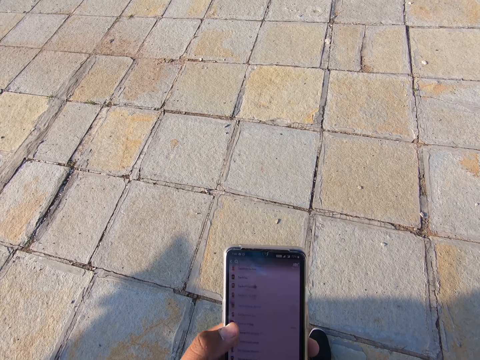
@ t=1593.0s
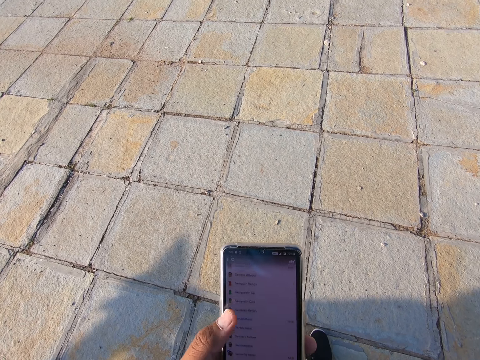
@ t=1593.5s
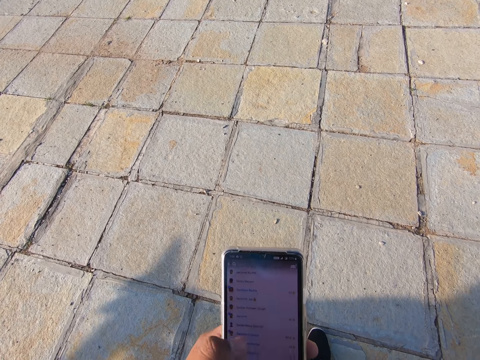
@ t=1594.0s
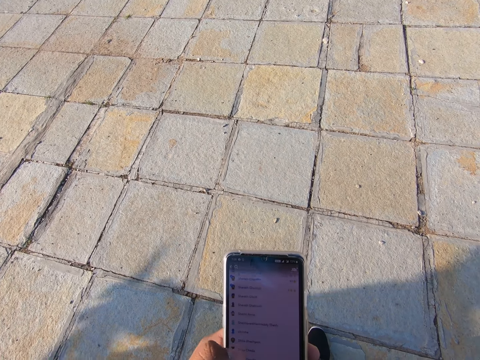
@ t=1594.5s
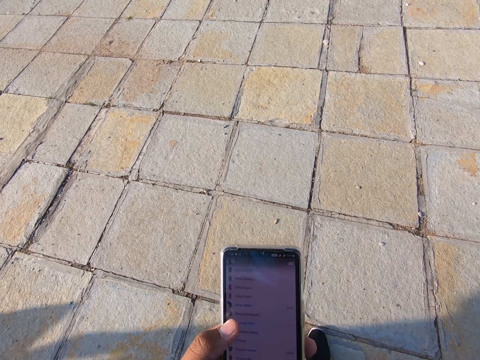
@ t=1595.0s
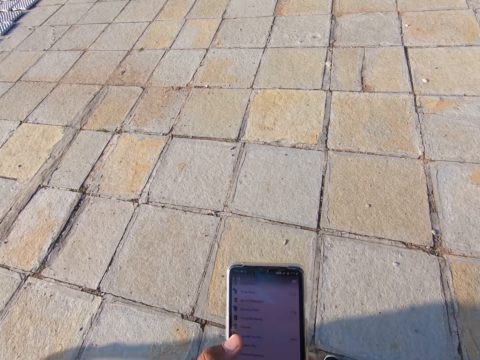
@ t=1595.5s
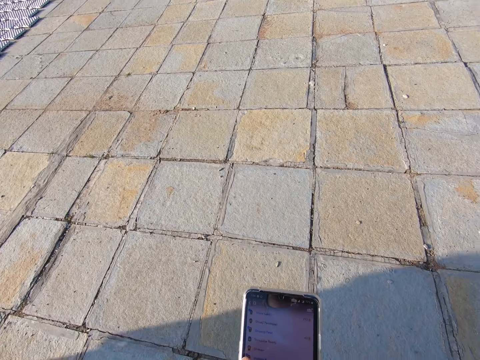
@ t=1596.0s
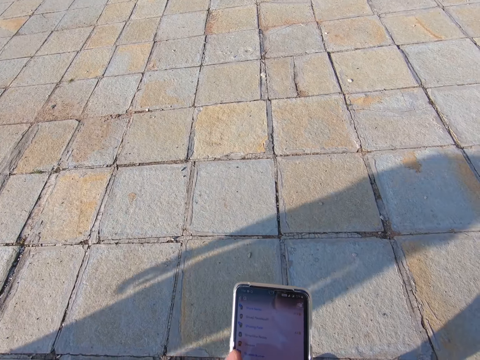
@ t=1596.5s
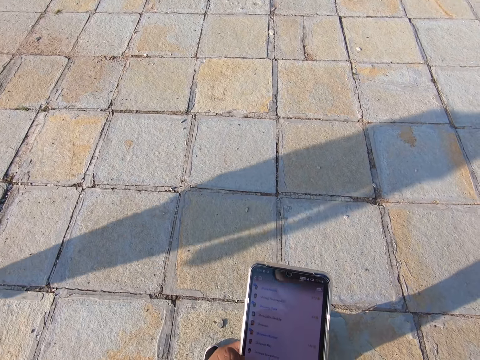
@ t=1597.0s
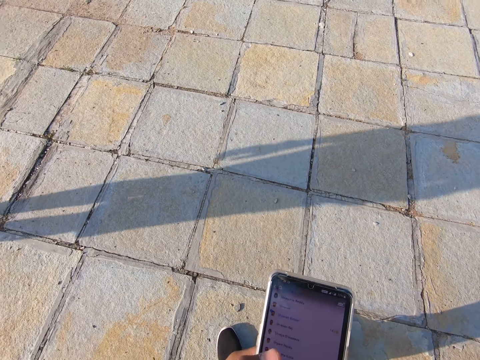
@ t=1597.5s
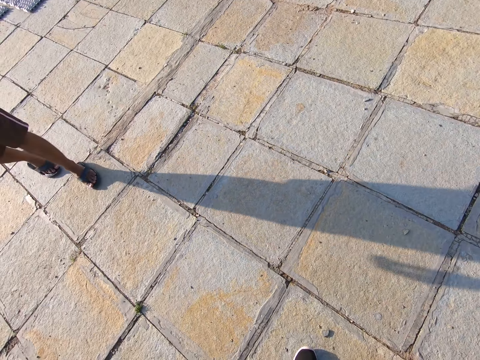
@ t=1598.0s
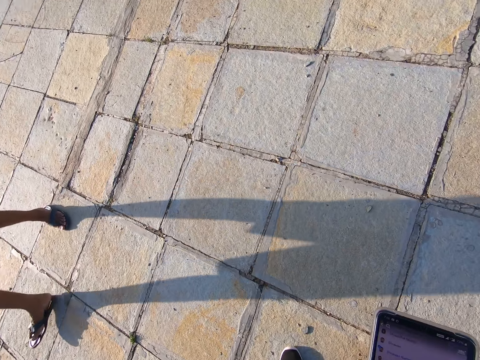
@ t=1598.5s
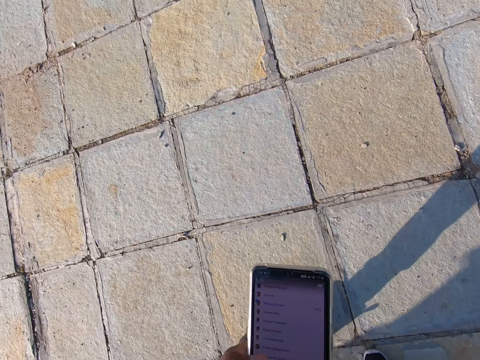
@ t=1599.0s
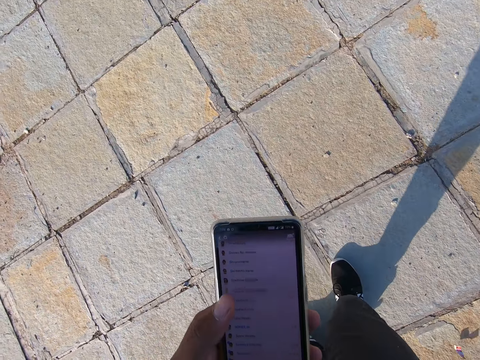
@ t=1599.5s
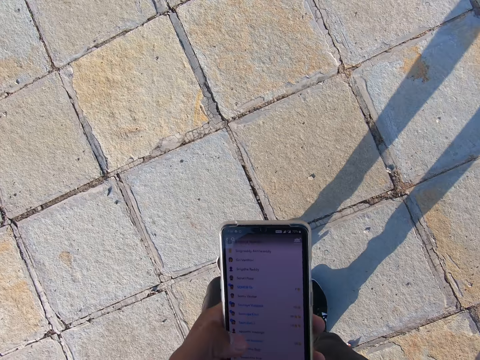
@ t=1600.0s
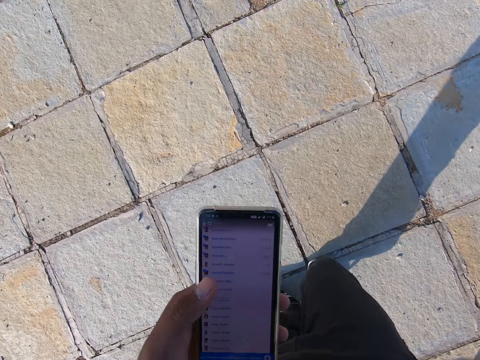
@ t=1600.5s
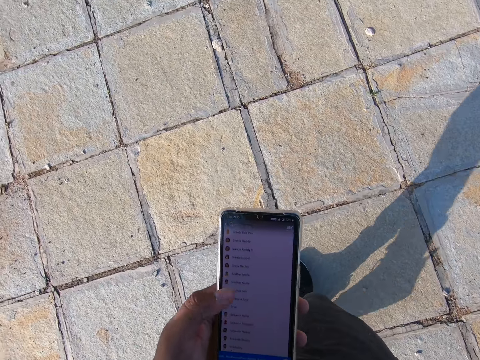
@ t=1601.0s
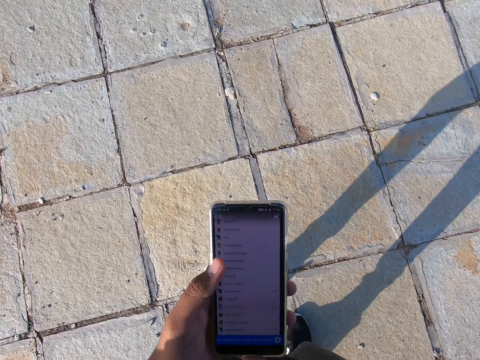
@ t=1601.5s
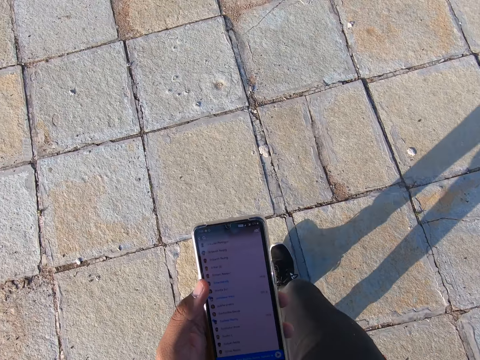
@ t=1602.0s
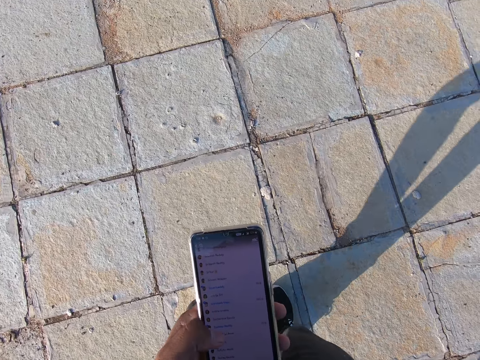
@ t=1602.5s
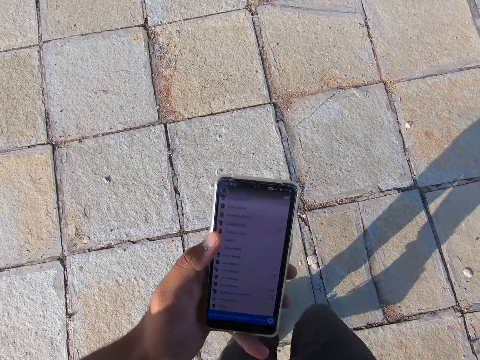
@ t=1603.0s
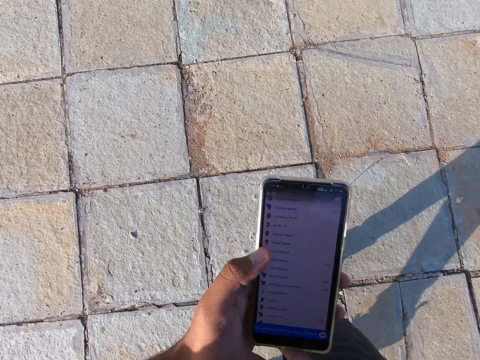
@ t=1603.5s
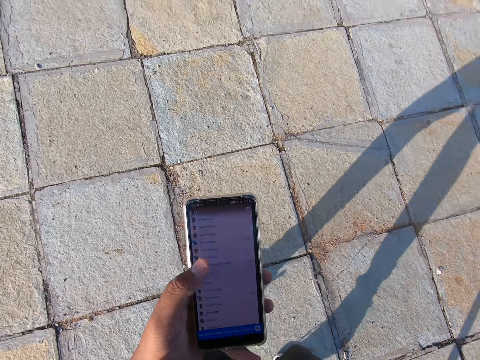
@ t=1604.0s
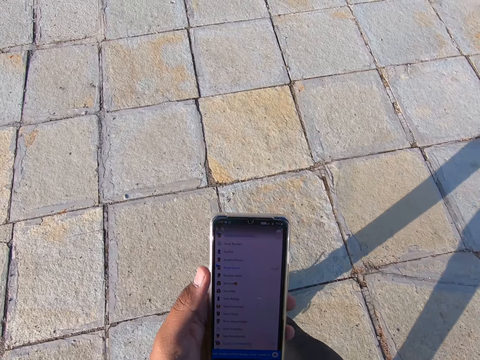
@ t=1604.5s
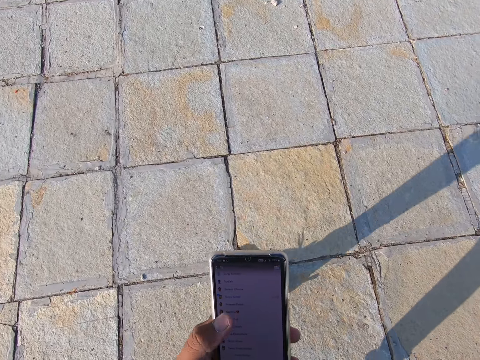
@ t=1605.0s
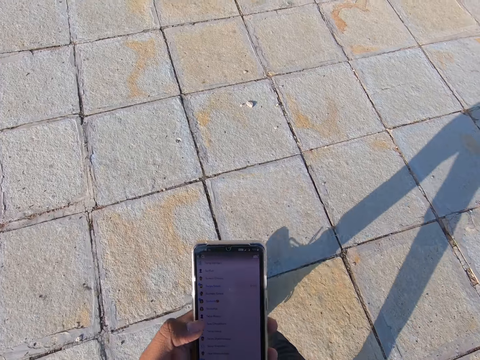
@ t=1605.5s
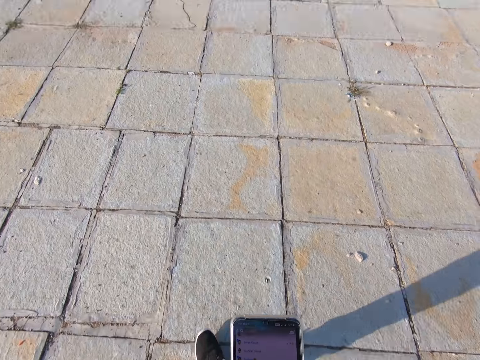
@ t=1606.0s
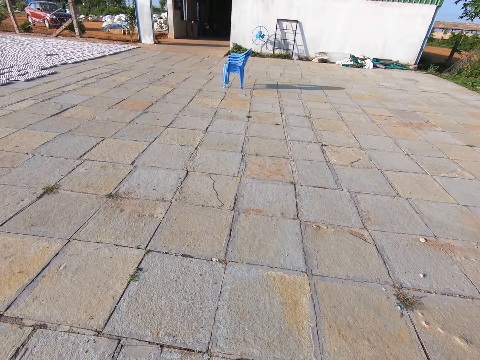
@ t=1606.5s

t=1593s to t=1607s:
The camera wearer interacts with a man. He pulls the trolley with his right hand. He walks around.

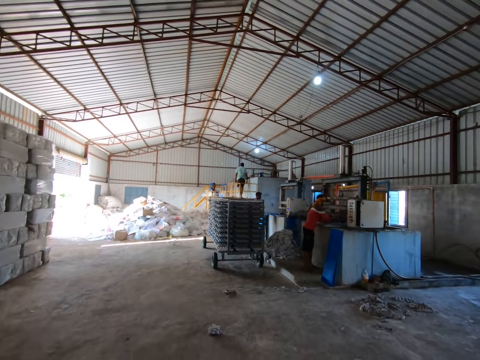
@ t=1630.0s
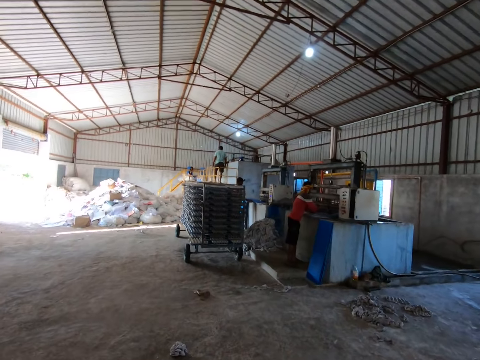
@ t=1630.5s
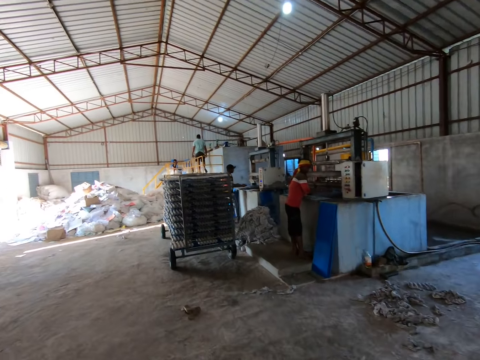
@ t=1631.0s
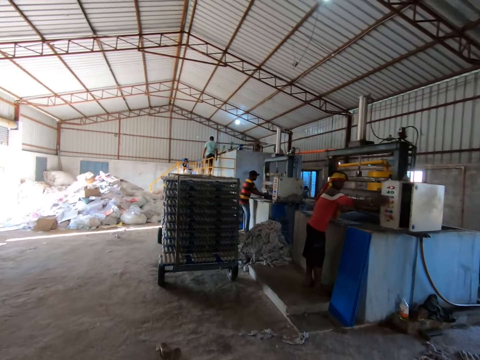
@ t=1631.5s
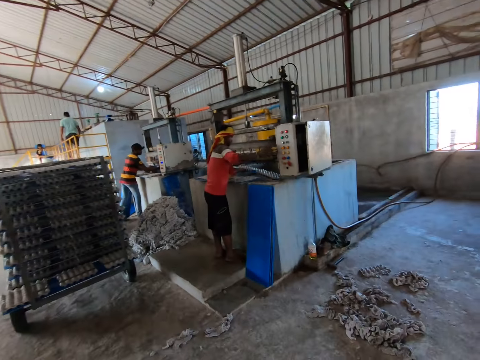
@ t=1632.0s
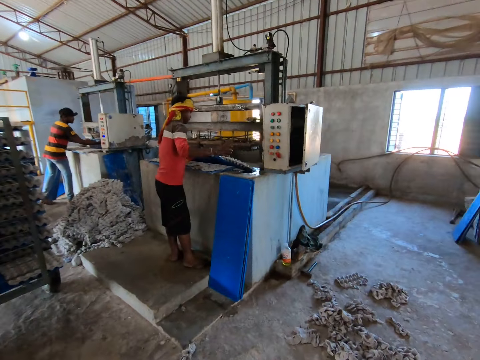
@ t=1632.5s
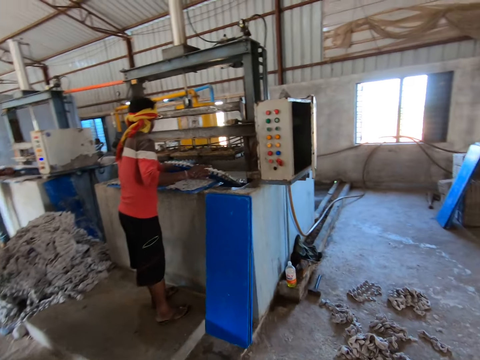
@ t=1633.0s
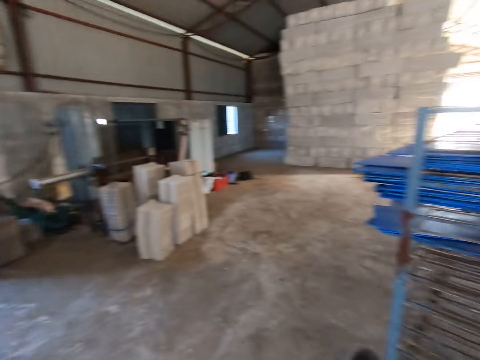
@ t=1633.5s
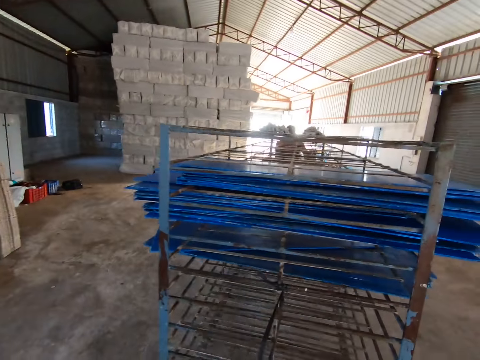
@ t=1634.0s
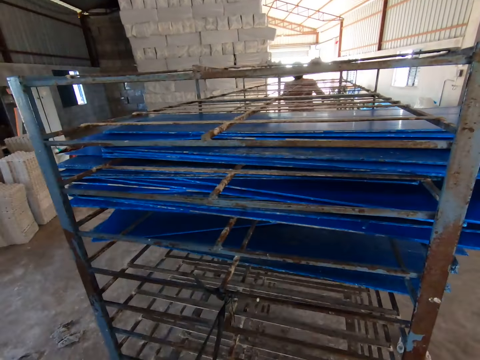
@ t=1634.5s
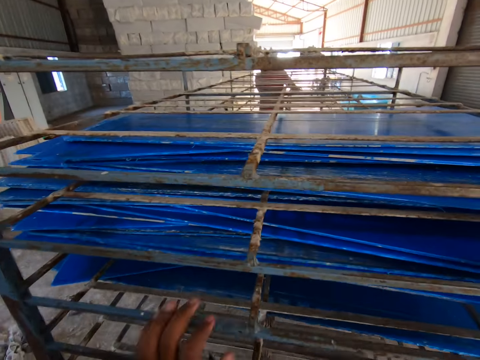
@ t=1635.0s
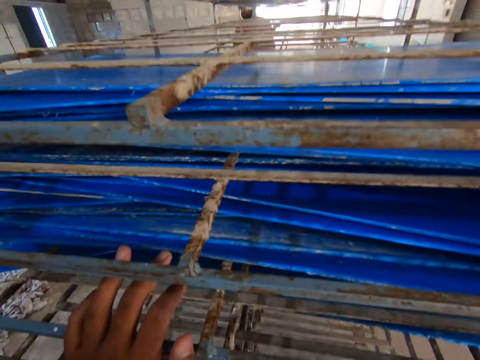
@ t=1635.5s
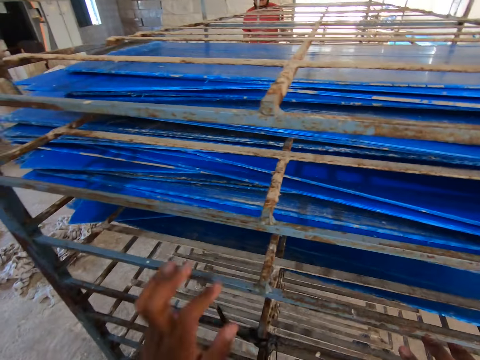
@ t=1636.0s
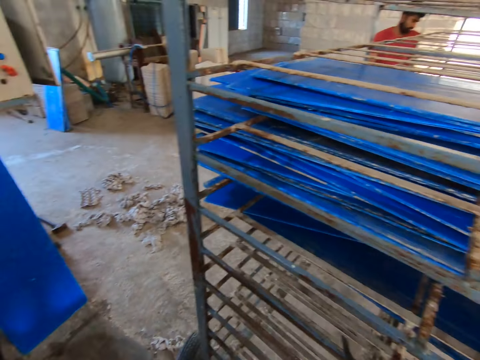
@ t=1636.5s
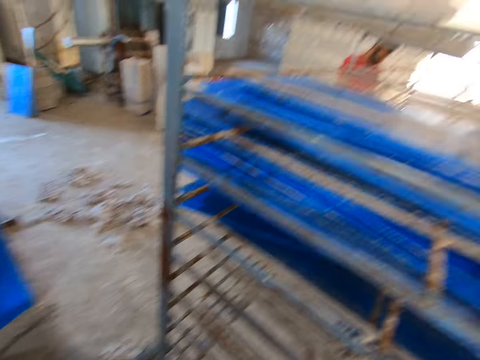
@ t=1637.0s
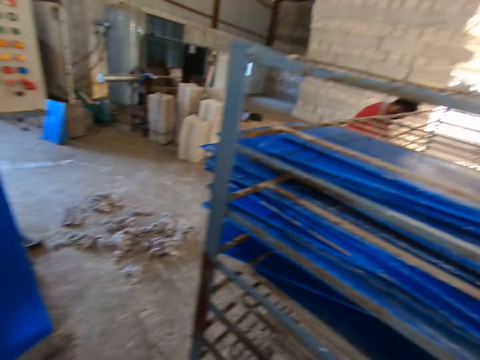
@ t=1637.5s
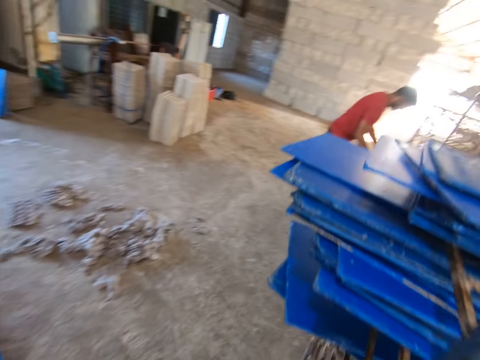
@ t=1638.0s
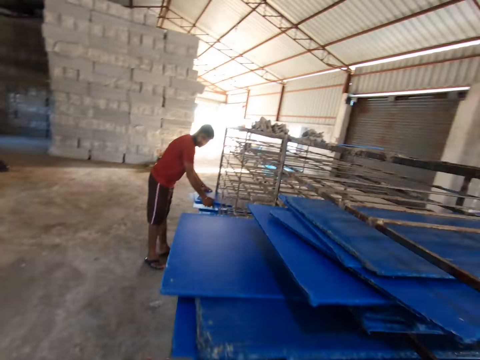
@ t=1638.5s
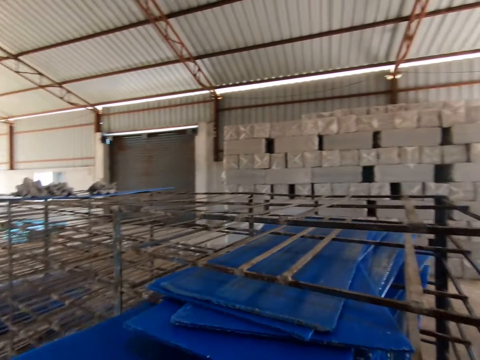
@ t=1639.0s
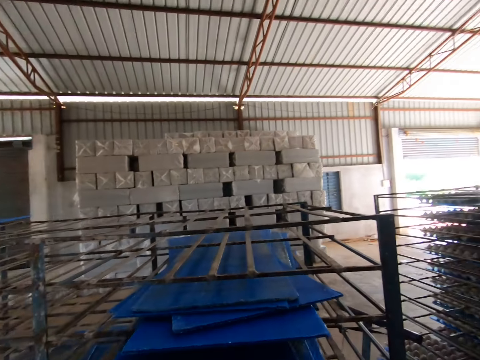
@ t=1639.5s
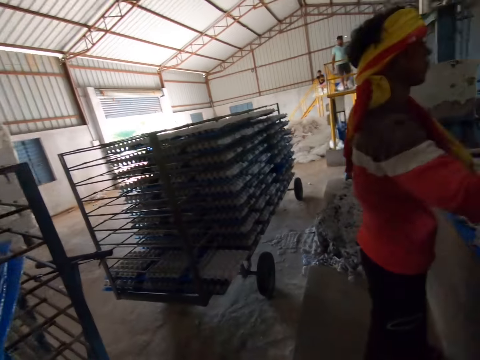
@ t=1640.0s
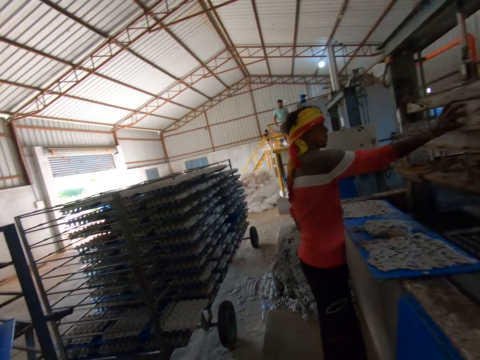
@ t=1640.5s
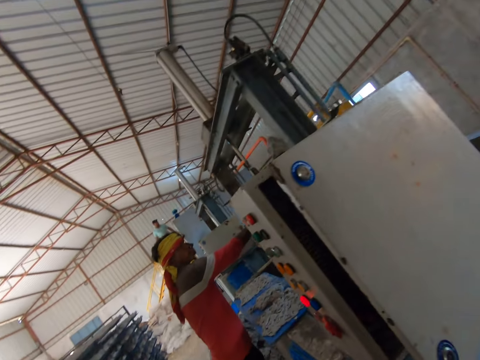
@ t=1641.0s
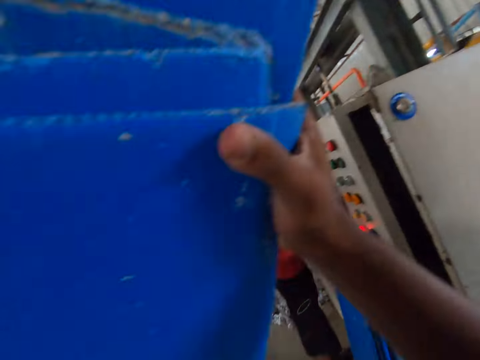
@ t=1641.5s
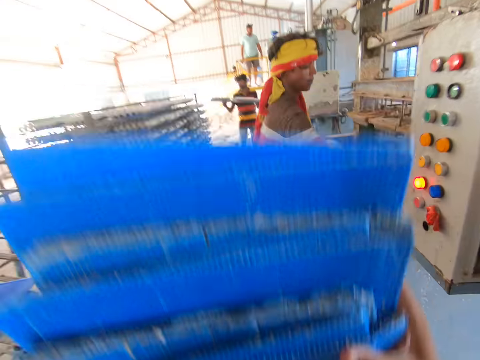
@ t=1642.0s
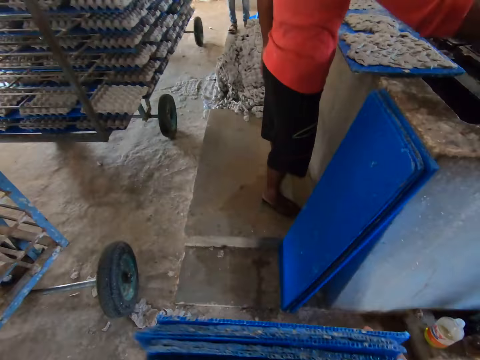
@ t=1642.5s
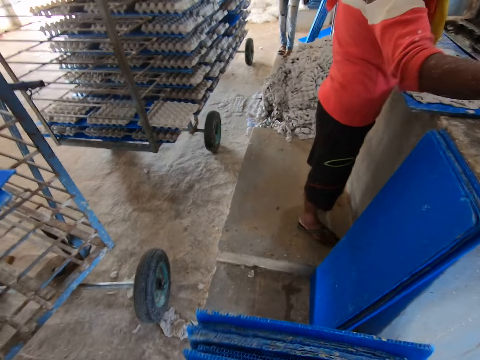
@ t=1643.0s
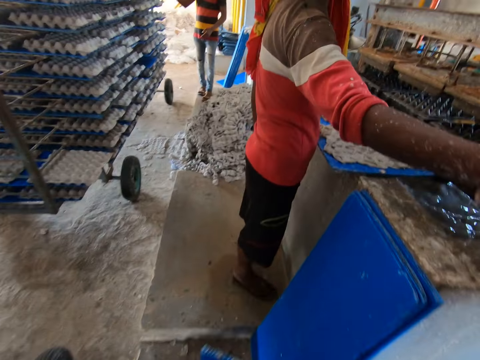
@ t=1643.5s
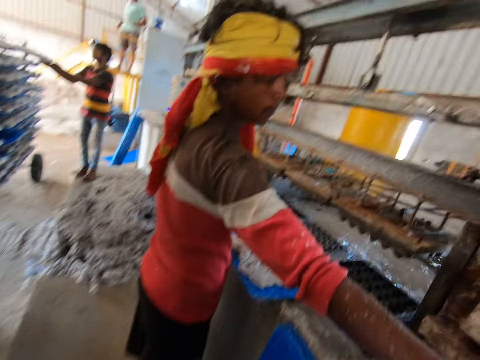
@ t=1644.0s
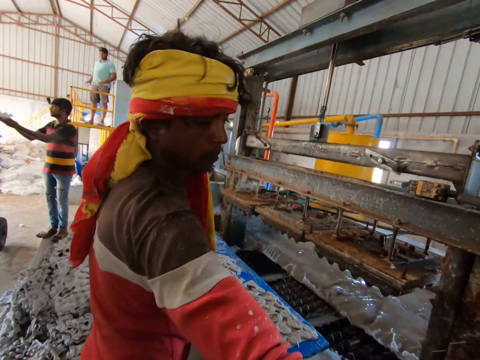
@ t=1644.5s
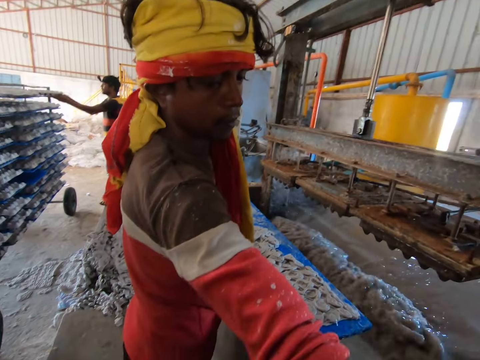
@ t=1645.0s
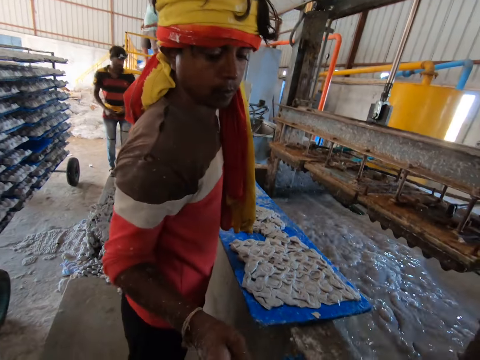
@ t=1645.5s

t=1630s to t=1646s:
A man picks a tray of crates from a crate moulder with both hands. Another man pushes the trolley with both hands. The camera wearer holds something. He places his left hand on the rack. The other man holds an egg tray in the rack with both hands. The camera wearer touches egg trays on the rack with his left hand. A third man raises his right hand. The camera wearer carries the egg trays from the rack with both hands. The first man drops egg crates into the rack with an egg tray in both hands. The camera wearer drops the egg trays on the floor with both hands. The first man pulls the egg tray into the rack with both hands. The camera wearer drops the egg trays on the floor beside the third man with both hands.
